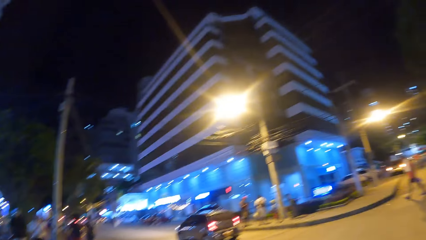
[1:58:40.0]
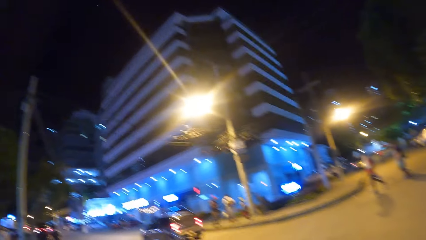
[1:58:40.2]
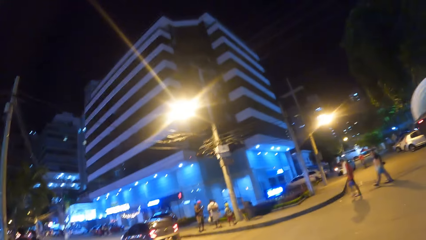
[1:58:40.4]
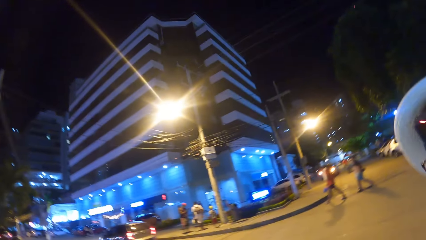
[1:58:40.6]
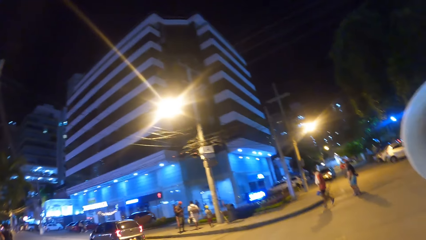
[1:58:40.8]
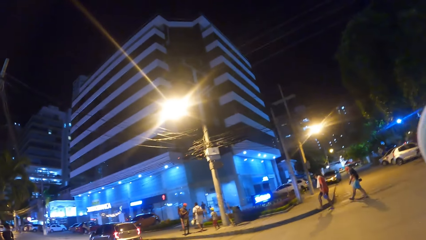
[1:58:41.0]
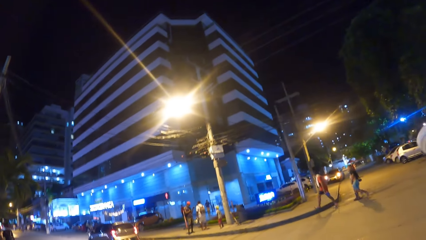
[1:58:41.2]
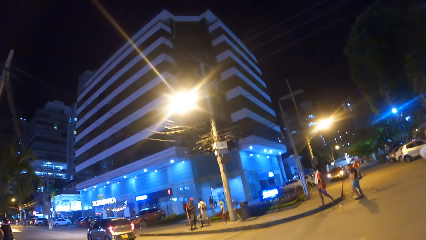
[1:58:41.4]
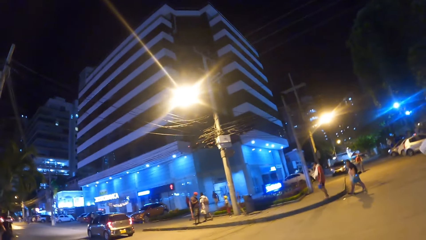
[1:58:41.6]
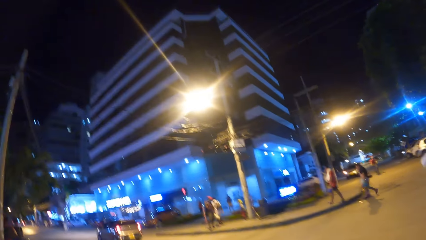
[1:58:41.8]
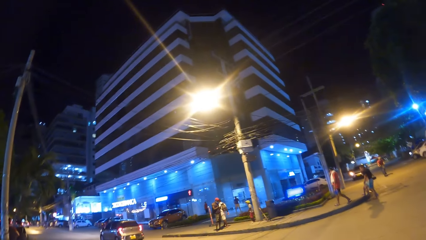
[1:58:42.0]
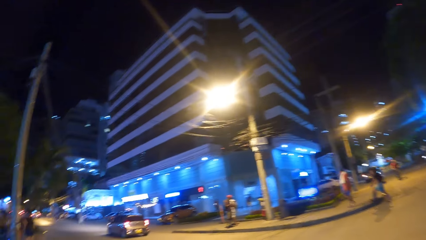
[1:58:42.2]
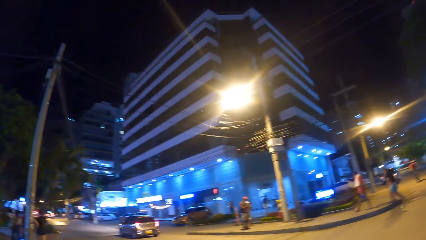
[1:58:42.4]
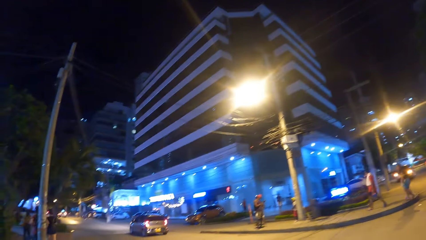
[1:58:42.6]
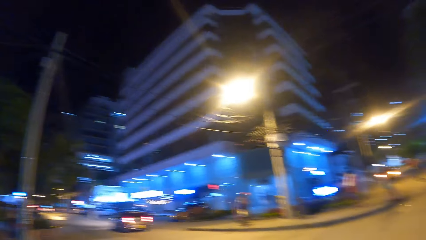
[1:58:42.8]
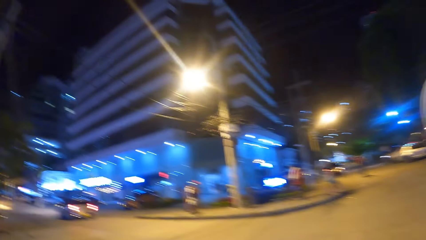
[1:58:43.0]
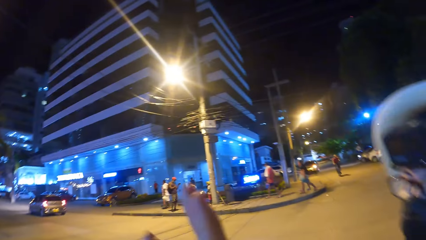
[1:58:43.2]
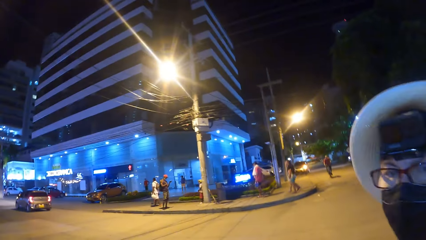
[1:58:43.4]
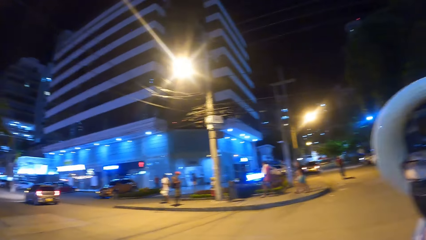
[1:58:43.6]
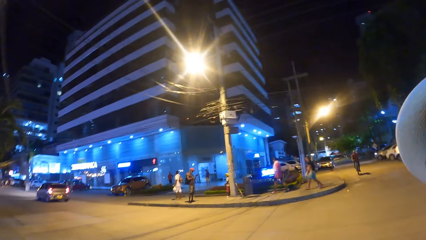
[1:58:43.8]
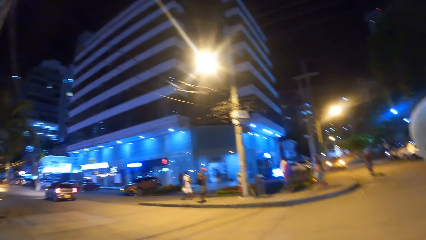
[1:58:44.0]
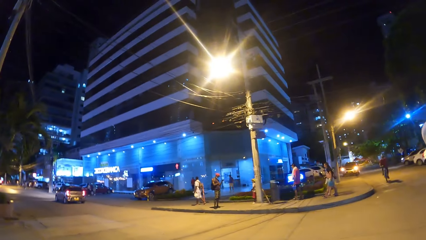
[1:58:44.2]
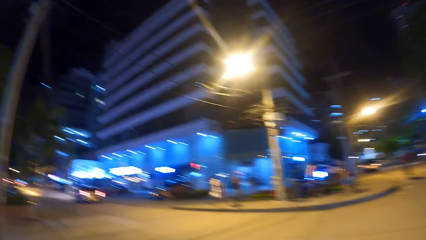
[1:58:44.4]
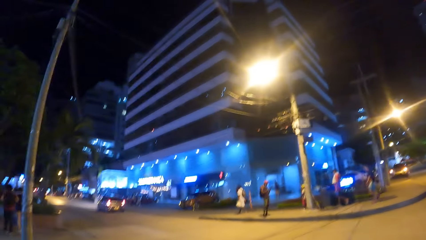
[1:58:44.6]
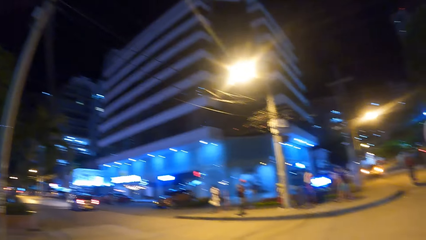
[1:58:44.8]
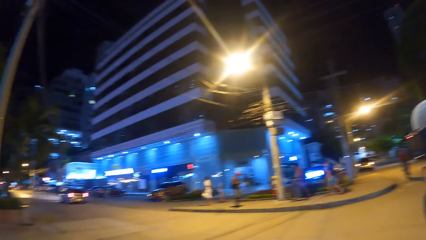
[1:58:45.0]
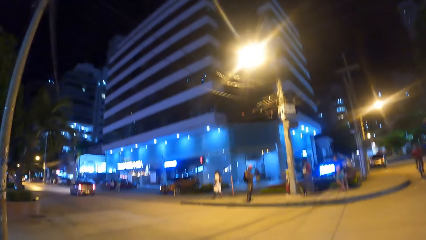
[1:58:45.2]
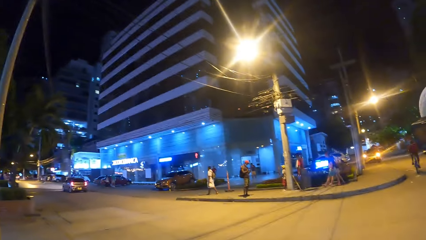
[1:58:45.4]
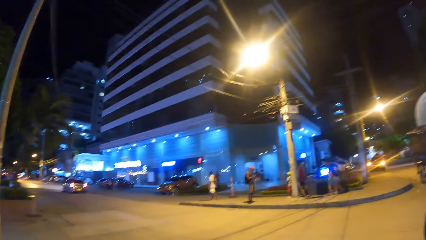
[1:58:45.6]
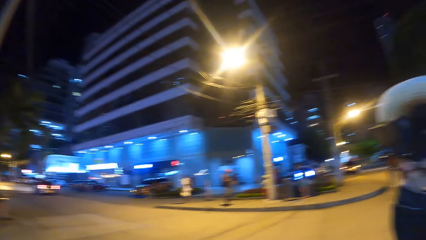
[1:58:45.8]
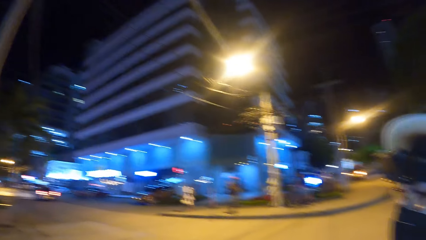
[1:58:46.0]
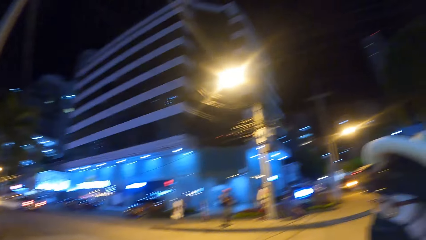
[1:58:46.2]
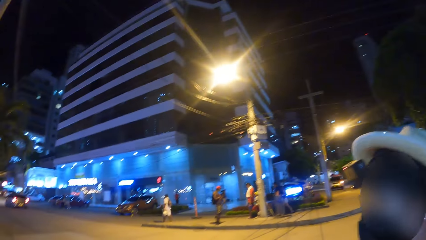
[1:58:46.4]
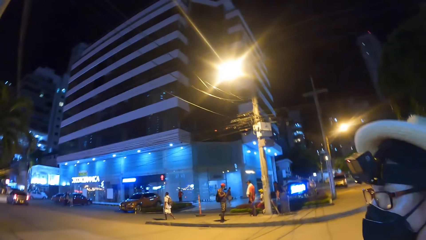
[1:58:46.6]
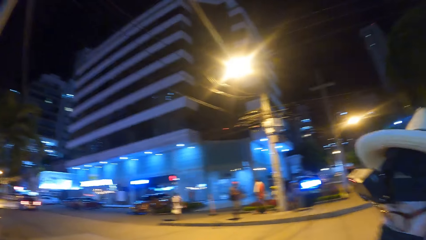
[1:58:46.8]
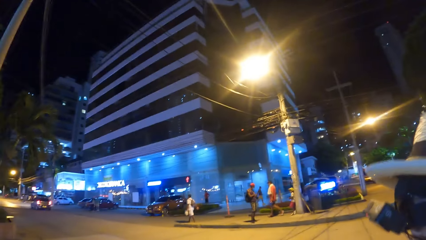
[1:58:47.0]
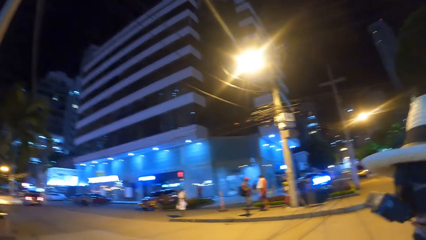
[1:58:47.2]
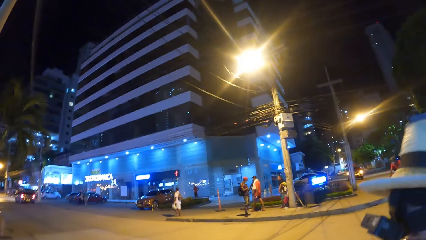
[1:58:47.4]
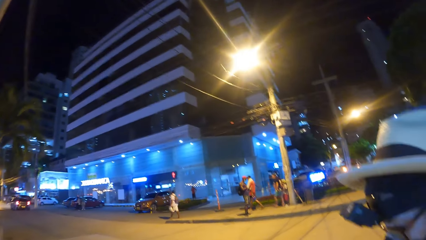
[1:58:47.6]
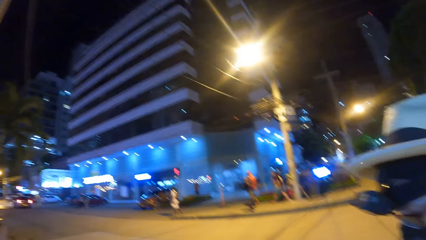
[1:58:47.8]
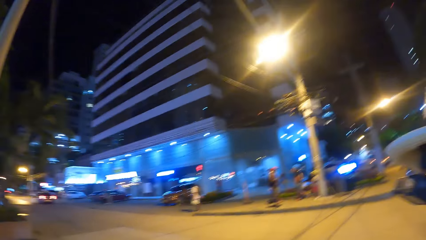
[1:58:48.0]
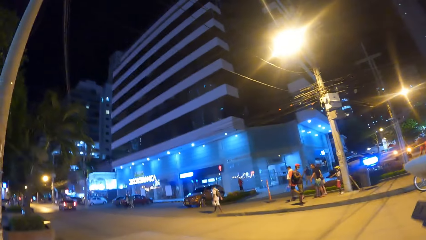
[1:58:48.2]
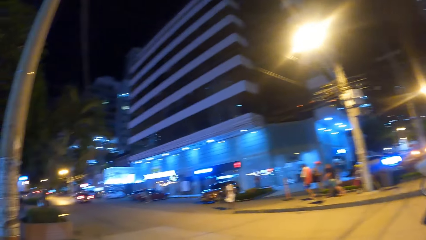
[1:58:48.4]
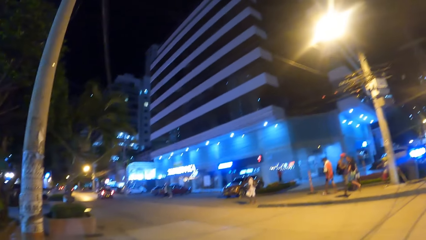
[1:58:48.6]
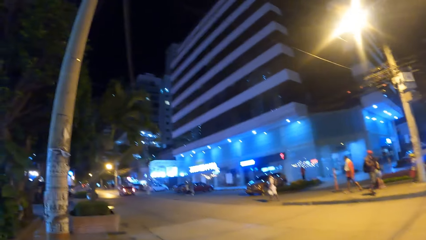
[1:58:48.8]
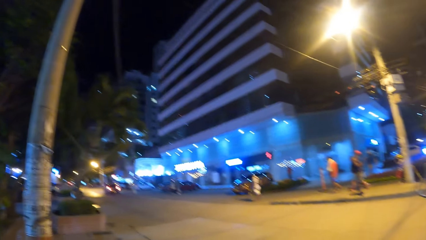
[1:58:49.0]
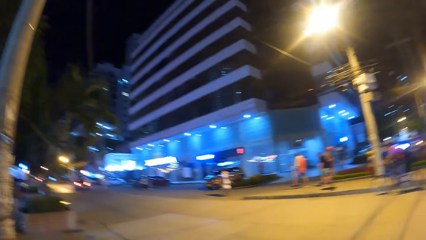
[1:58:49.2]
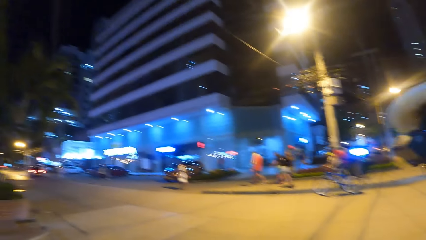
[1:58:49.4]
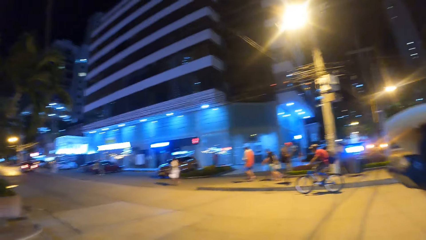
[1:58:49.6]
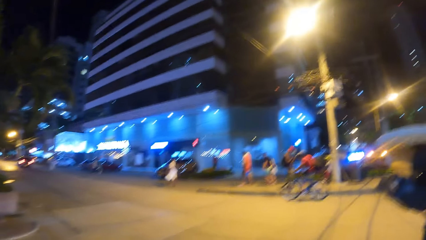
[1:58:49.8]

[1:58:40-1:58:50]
The camera wearer looks at a person. They walk around the open area.

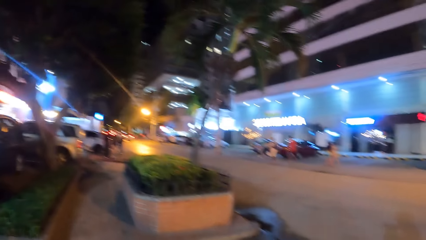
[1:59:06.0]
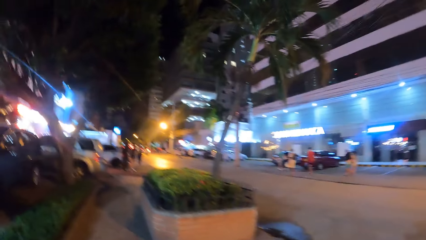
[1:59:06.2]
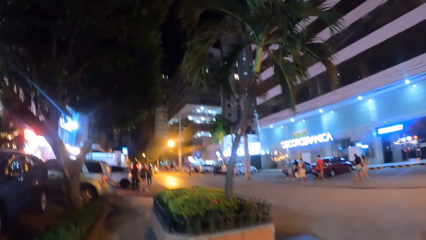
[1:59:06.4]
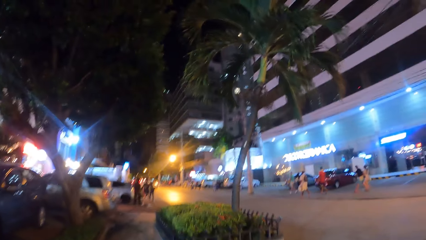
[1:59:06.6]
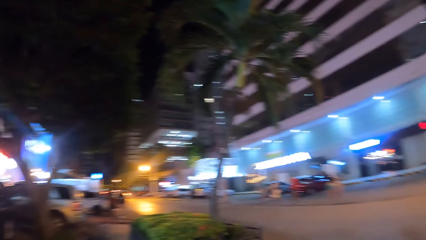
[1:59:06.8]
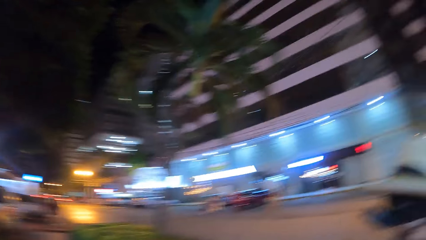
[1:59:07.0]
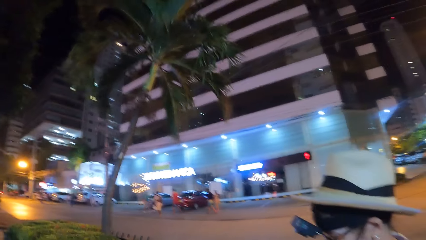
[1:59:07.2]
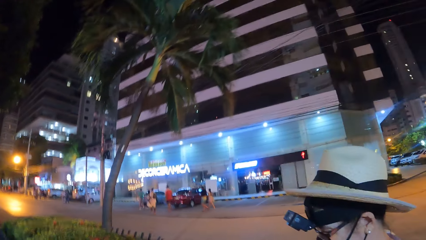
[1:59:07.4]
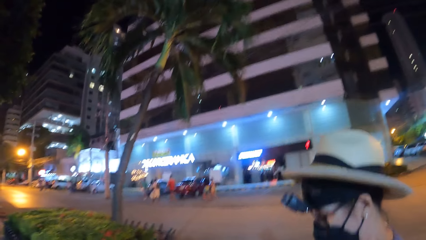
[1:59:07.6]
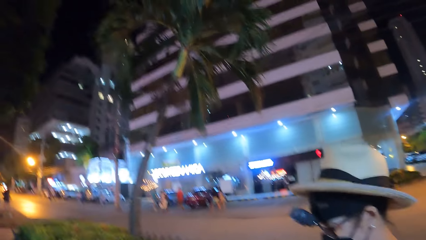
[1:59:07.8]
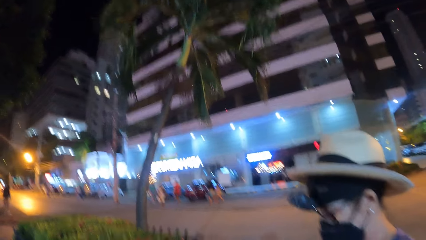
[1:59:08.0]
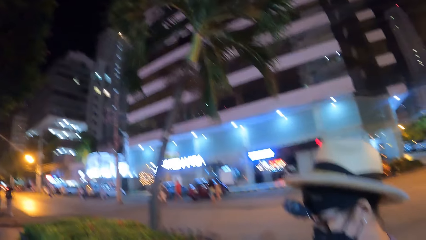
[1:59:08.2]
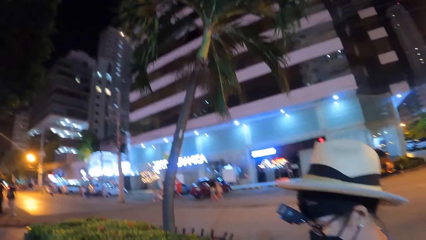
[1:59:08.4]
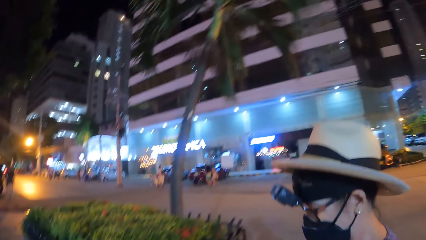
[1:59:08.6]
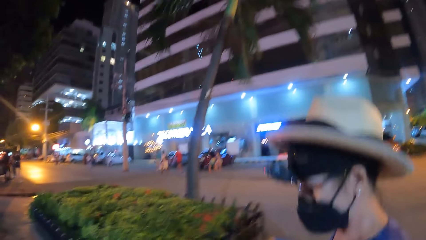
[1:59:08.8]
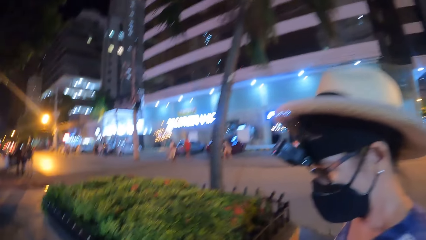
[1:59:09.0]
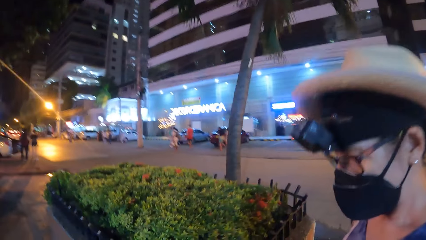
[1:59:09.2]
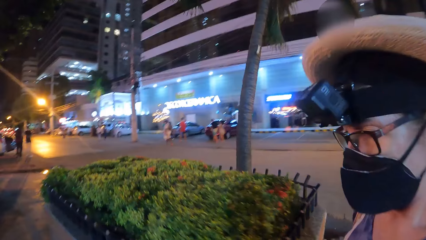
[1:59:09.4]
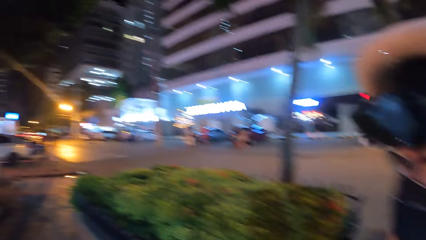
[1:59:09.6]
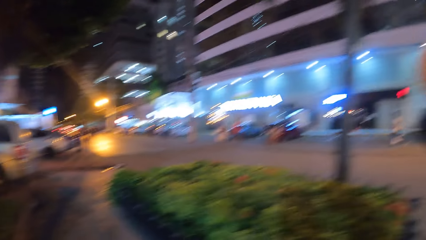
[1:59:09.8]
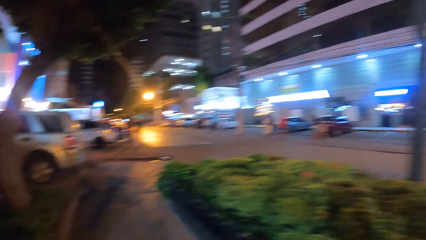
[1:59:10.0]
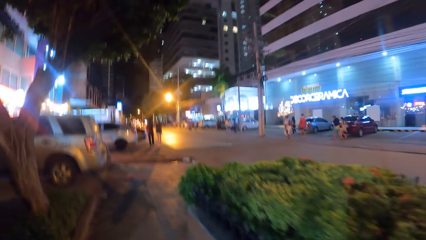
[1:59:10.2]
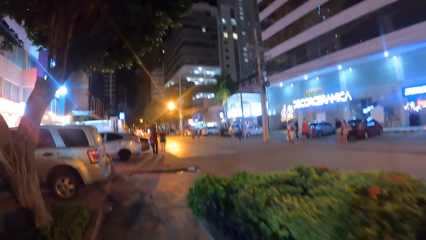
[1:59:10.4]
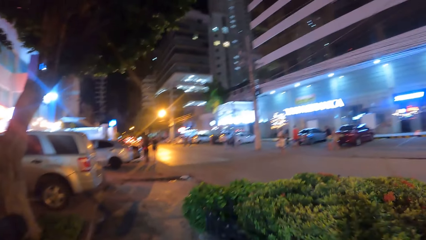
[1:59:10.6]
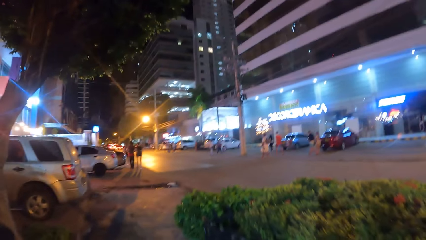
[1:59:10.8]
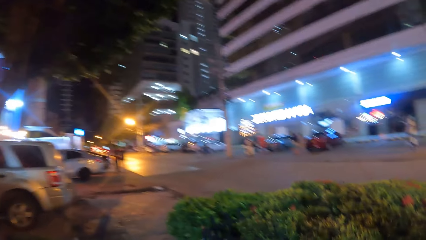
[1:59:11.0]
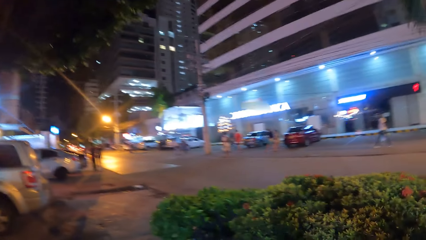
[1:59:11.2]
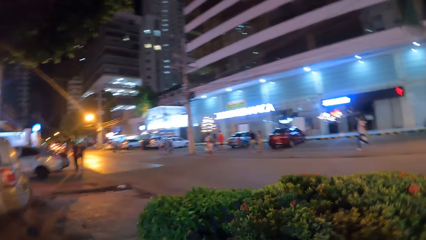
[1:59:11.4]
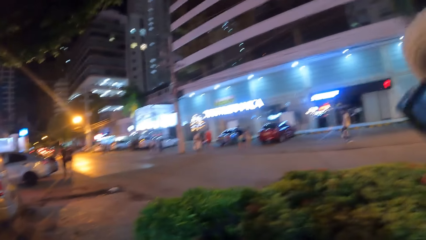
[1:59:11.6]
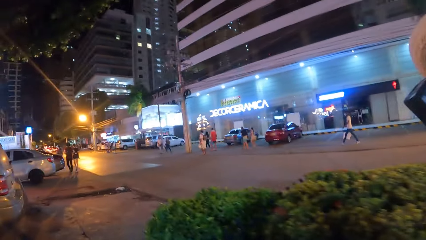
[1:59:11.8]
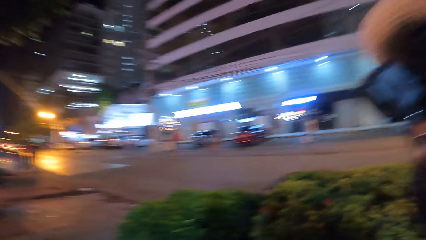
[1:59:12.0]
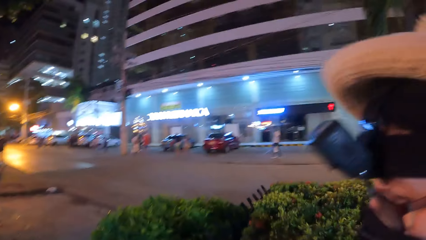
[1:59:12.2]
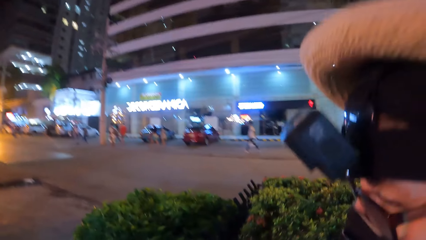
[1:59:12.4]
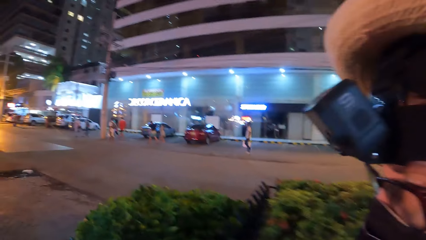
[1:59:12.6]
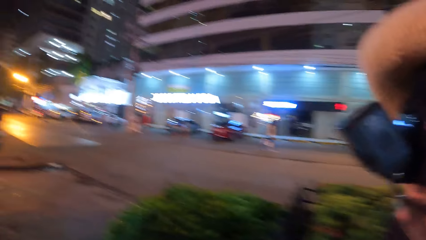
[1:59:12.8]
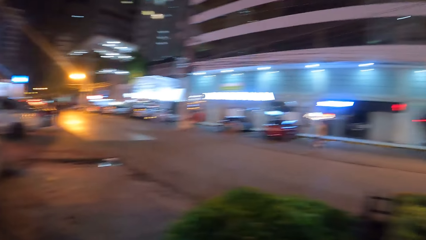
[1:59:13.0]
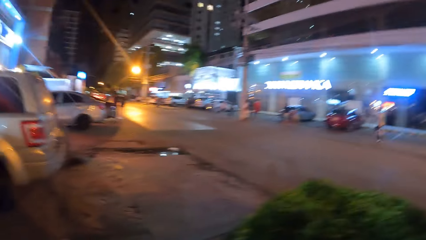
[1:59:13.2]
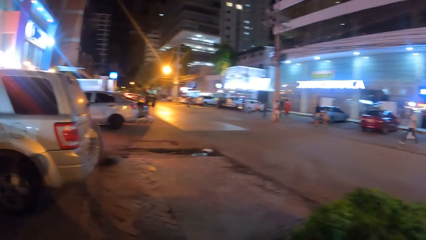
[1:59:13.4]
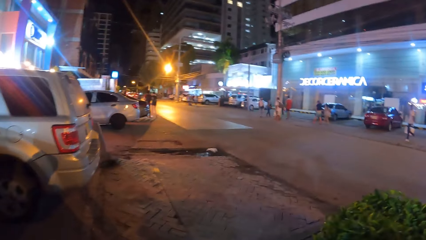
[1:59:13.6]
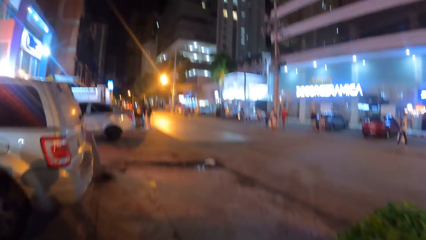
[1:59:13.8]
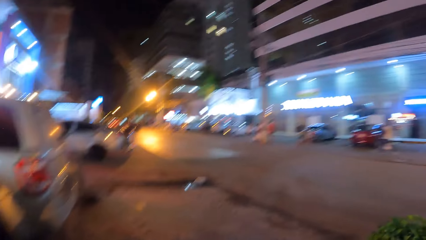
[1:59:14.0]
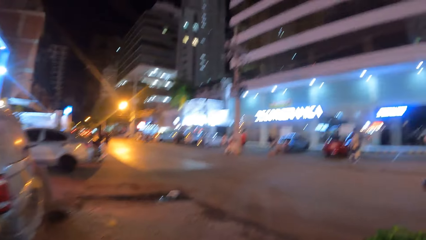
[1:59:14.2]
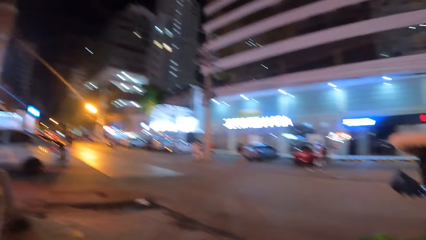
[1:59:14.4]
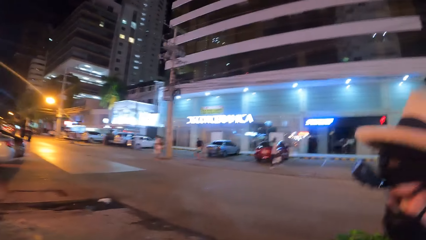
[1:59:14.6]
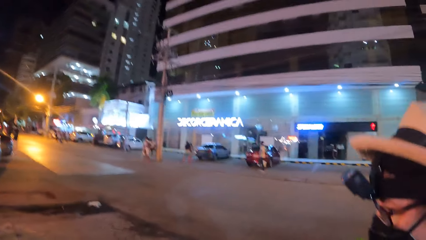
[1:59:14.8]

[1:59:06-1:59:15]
The camera wearer looks at a person. They walk around the open area.
